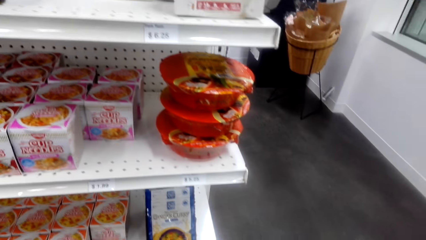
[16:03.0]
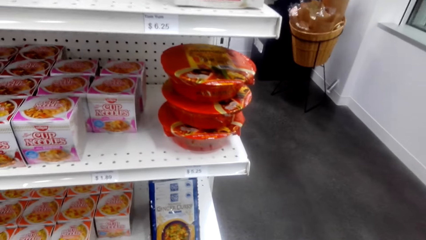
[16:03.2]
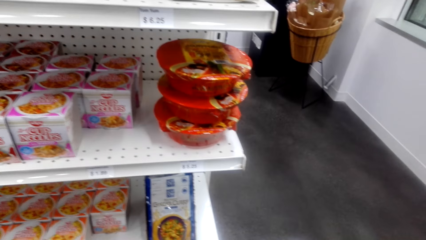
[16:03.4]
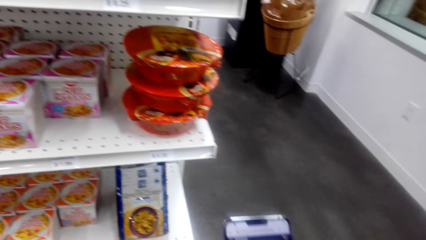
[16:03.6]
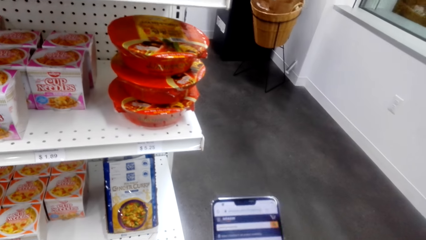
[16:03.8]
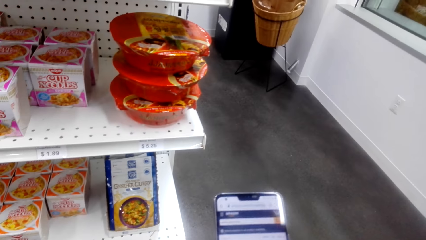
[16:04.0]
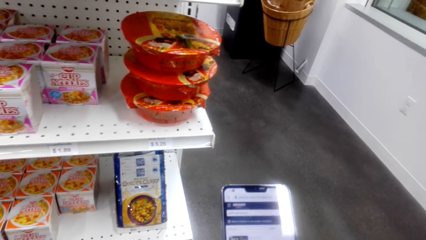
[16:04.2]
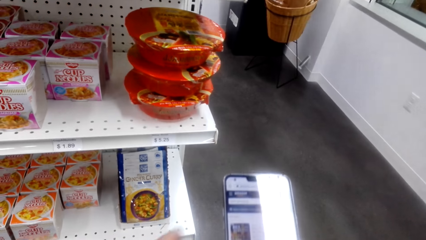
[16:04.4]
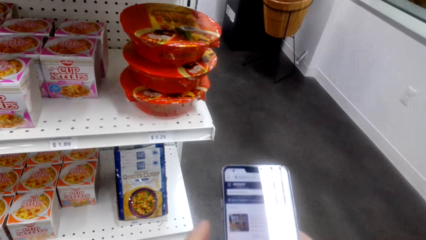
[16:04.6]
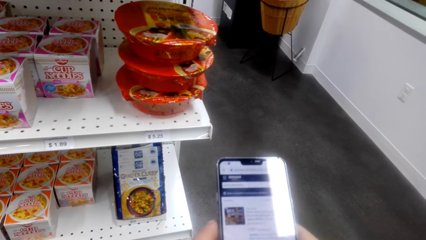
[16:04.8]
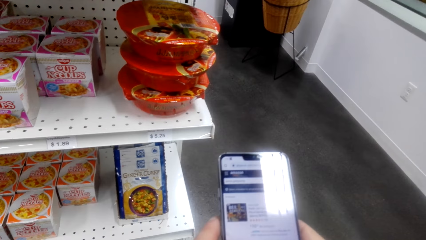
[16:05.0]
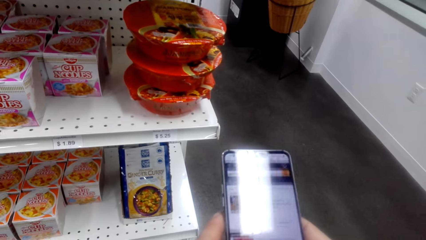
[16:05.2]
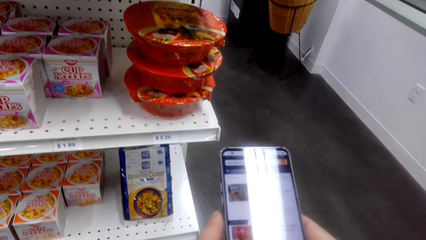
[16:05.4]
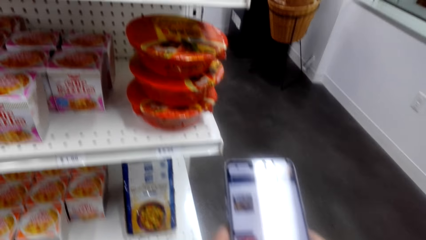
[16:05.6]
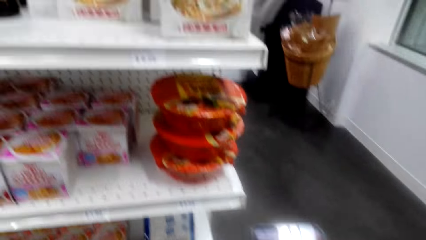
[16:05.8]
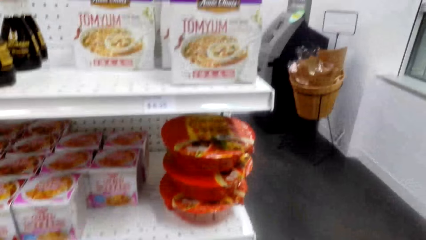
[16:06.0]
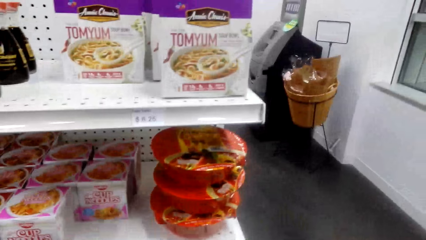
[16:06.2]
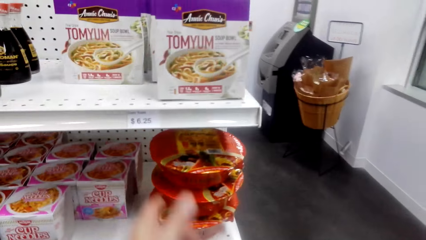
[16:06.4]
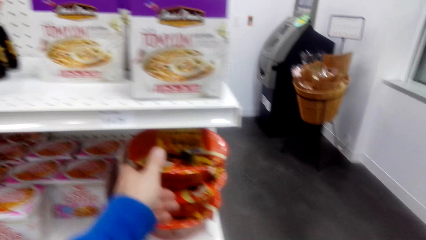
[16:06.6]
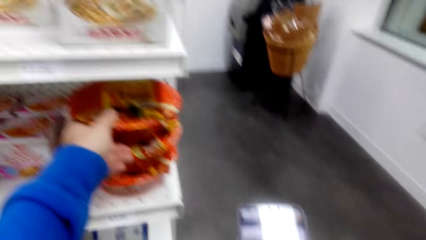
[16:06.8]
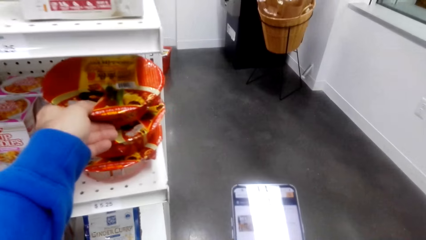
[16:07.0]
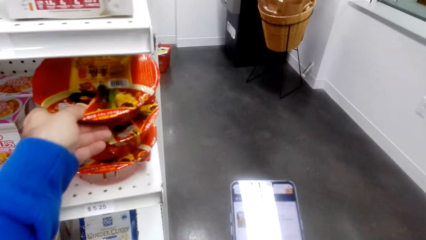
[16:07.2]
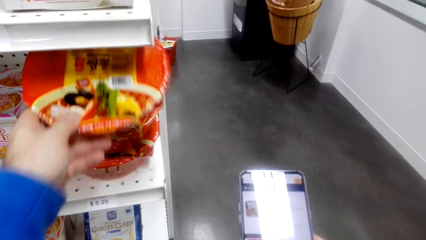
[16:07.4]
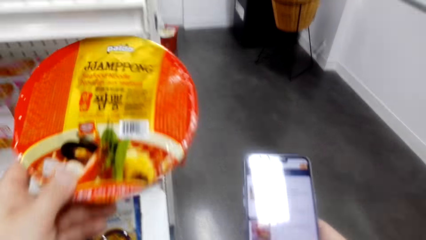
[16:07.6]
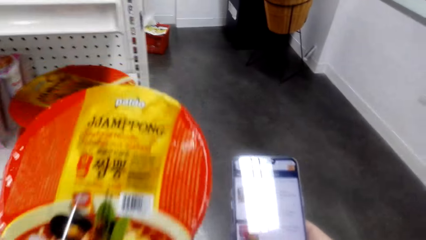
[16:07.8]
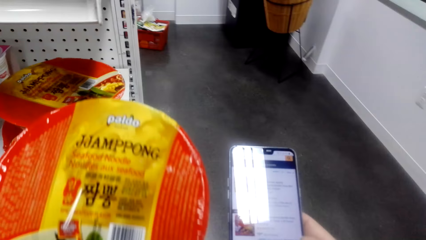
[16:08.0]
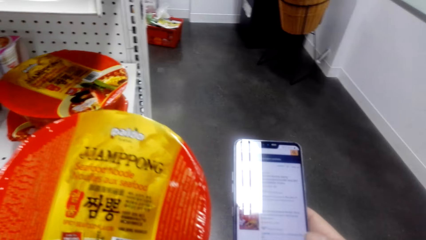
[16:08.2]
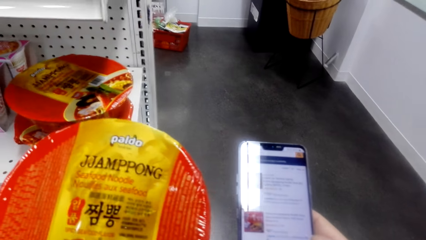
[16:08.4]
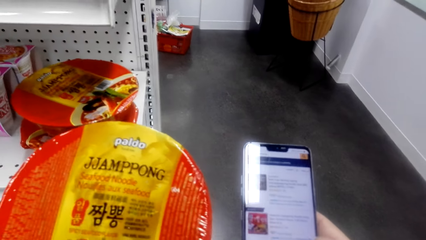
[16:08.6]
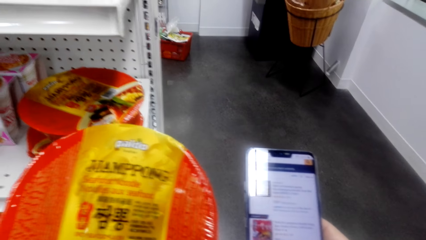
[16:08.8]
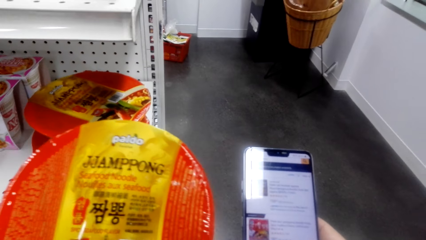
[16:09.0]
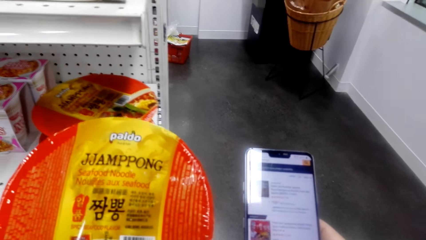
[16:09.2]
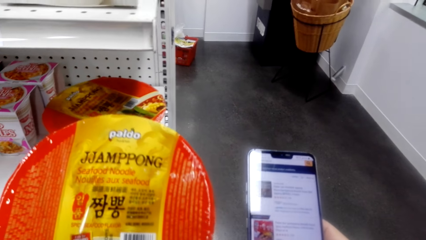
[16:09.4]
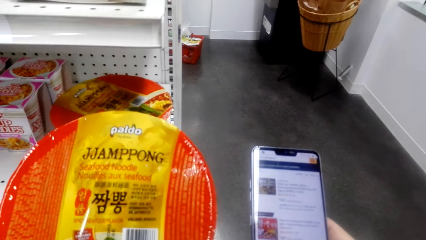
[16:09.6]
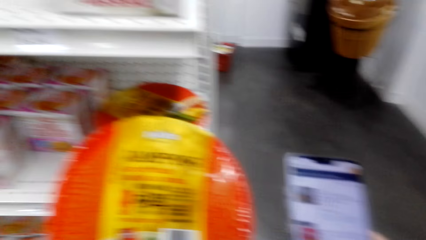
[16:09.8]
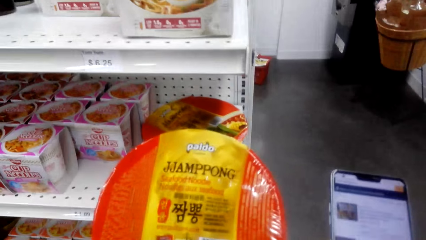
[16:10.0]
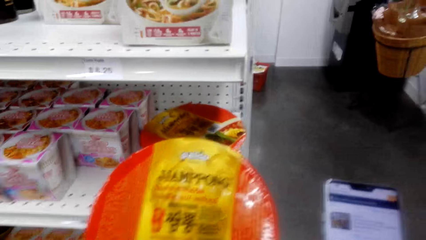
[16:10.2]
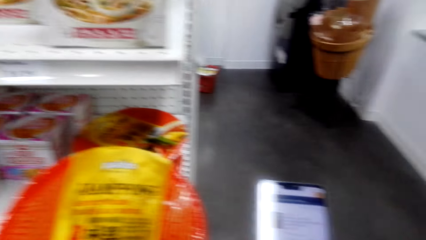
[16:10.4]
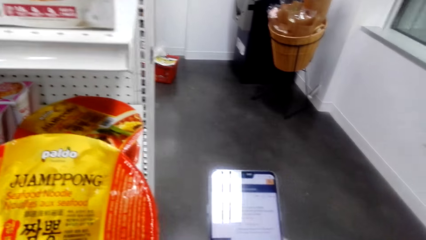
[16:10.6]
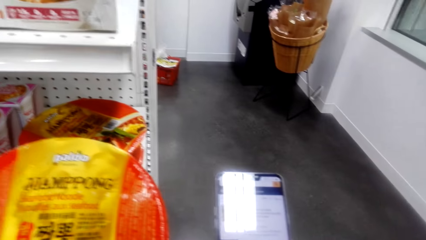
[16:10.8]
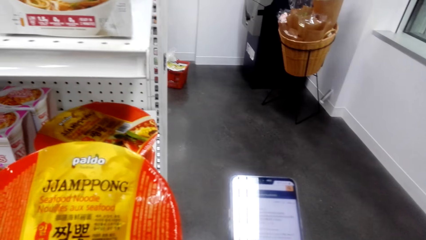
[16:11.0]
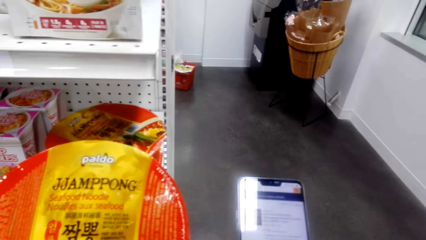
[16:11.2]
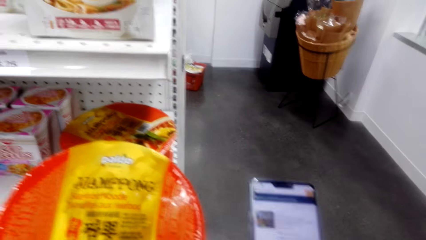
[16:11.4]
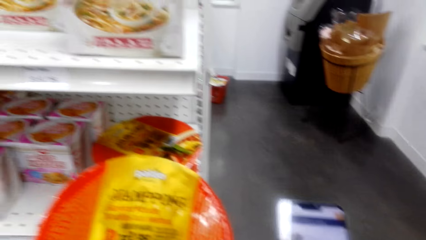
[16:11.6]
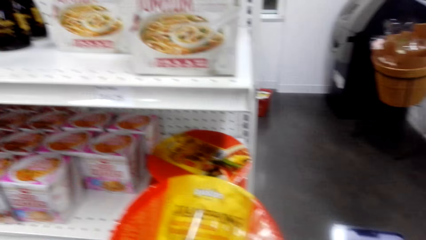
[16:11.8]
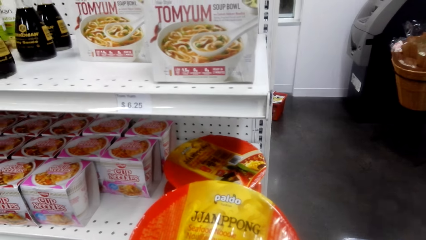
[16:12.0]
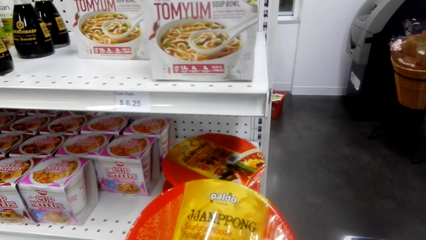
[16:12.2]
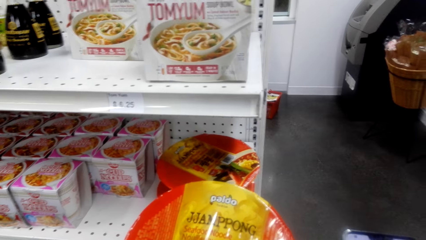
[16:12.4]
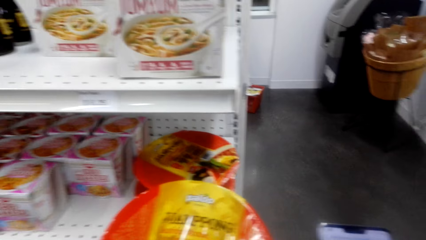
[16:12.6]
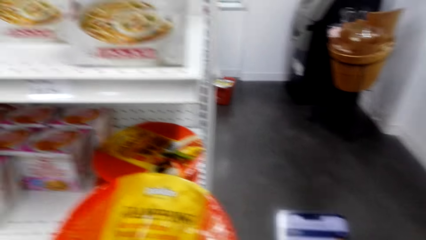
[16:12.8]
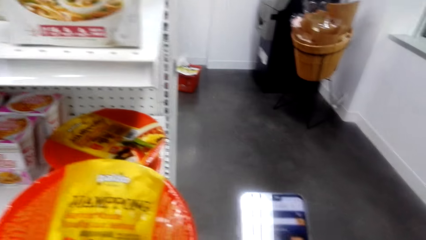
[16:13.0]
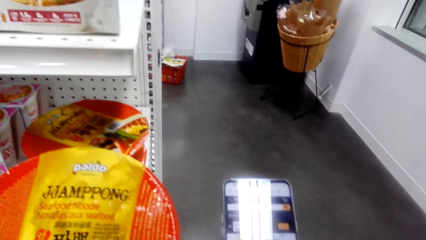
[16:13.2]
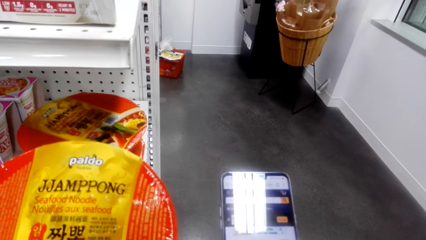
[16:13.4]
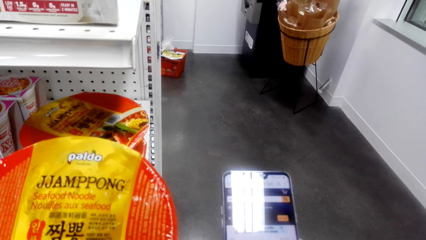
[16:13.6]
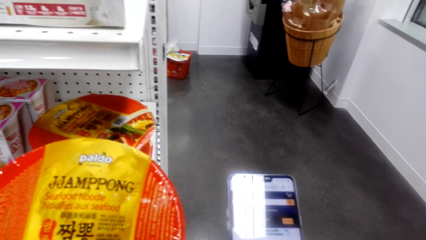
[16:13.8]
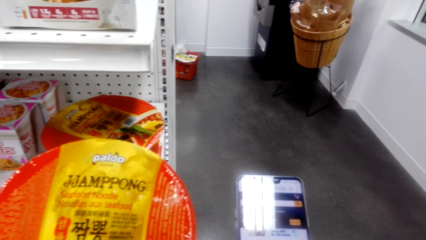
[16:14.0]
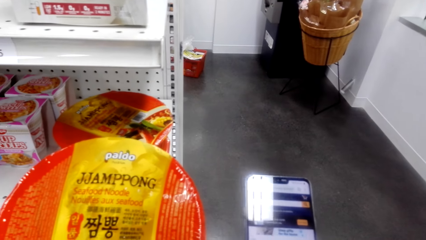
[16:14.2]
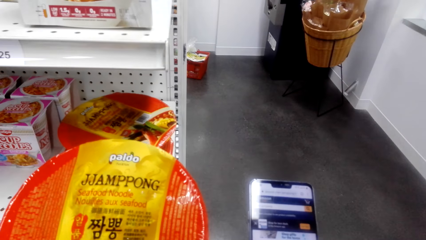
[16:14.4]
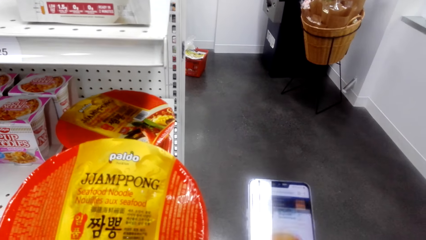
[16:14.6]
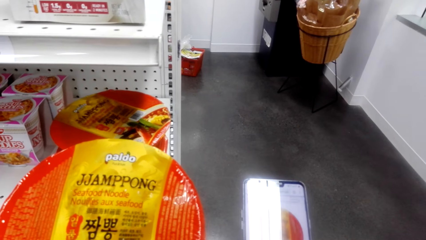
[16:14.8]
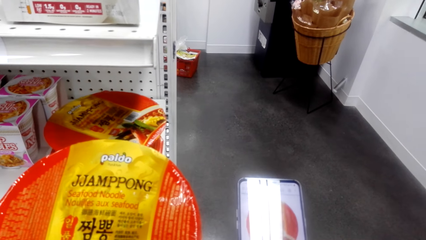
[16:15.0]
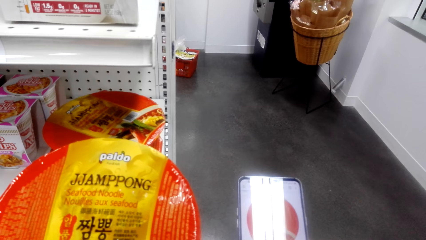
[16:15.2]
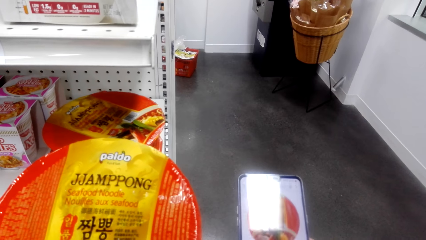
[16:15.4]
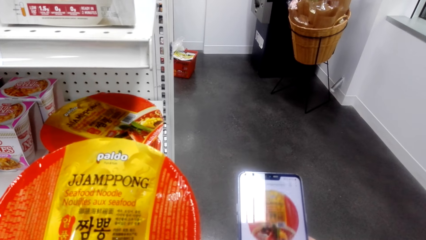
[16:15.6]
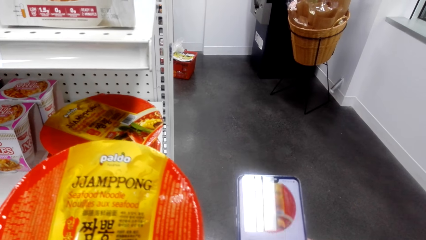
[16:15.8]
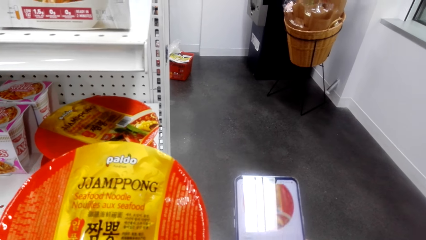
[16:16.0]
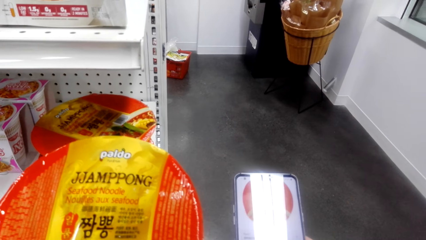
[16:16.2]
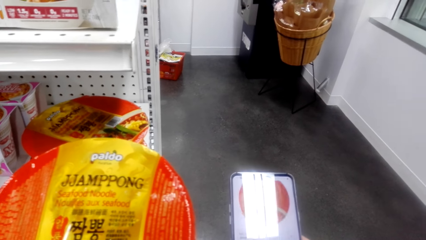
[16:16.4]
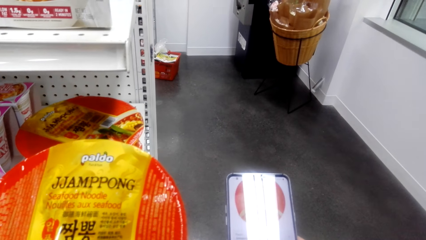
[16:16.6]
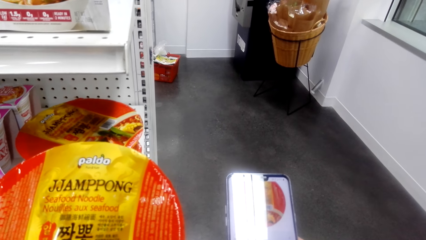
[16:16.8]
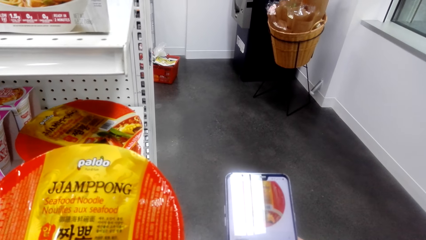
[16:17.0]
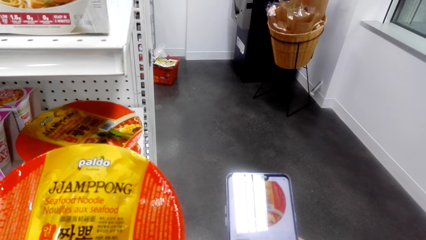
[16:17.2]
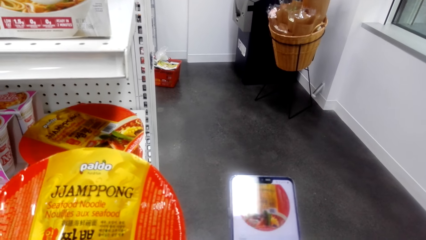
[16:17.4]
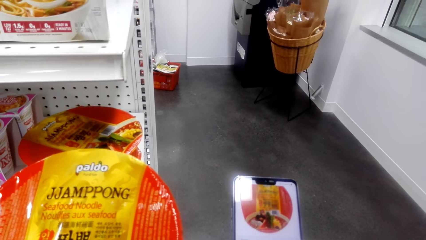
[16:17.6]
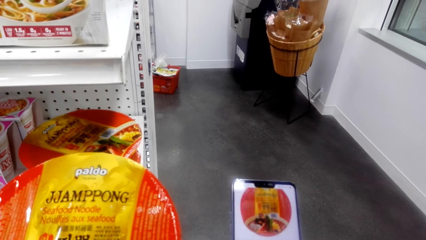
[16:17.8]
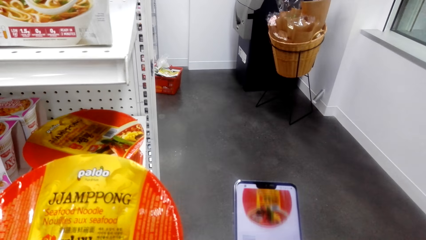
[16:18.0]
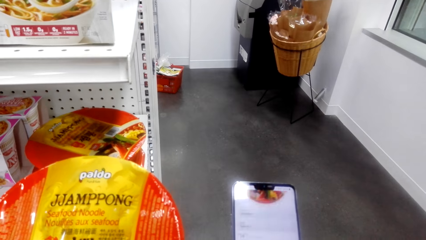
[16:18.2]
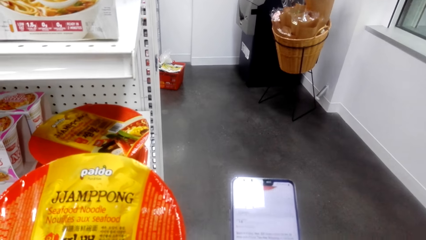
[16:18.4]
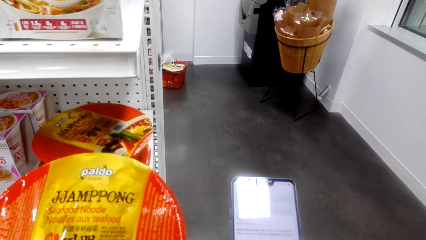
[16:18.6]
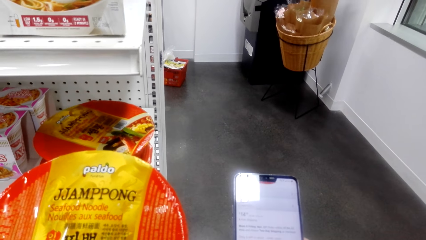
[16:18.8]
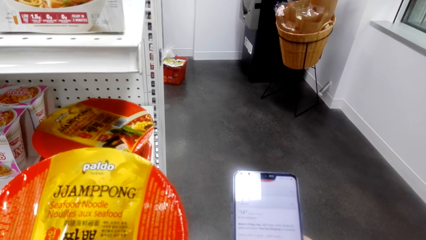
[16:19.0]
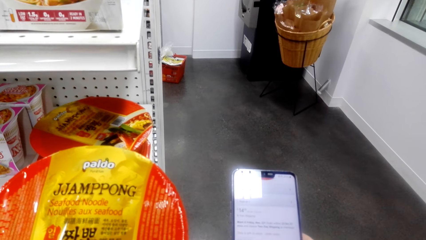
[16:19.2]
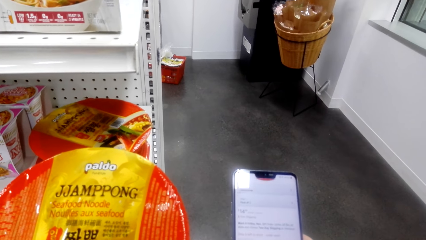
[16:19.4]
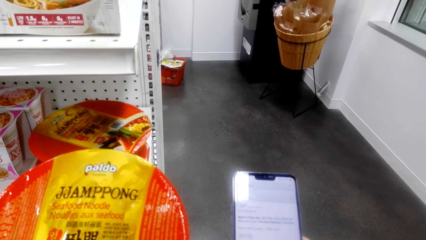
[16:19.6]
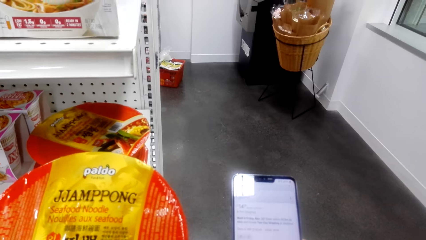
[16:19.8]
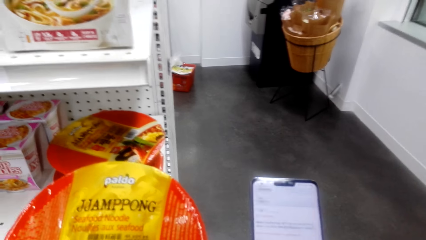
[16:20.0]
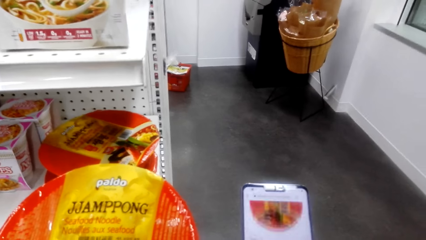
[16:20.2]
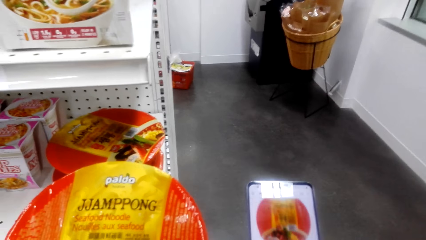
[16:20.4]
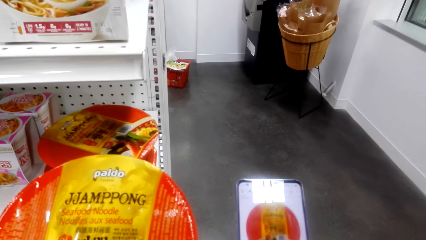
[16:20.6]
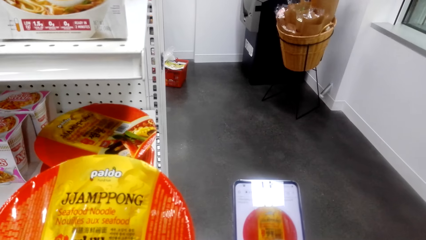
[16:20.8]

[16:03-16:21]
The camera wearer uses the phone. He uses the phone again. He picks up the noodles on the shelf. He uses the phone and checks the noodles. He compares the noodles on the phone and the one on his hand.
